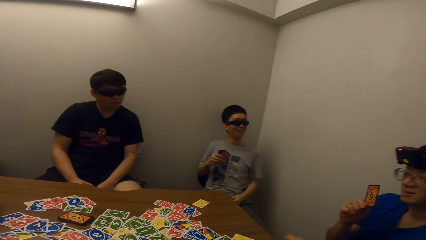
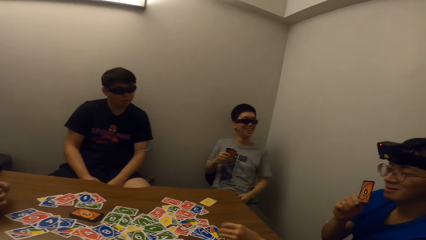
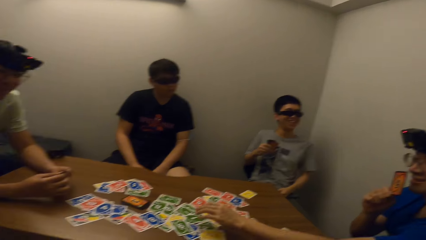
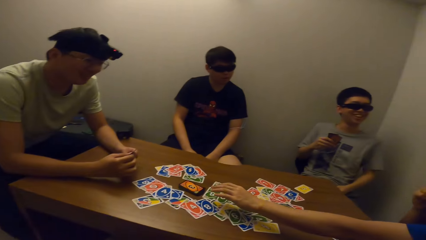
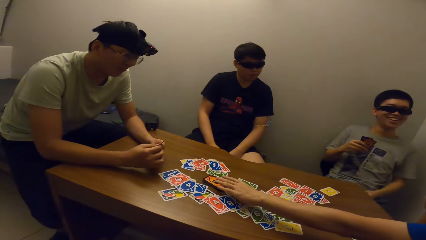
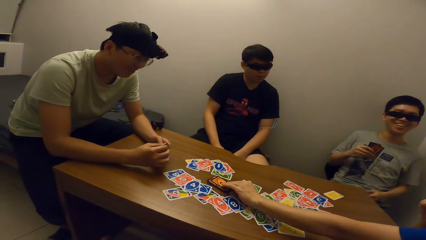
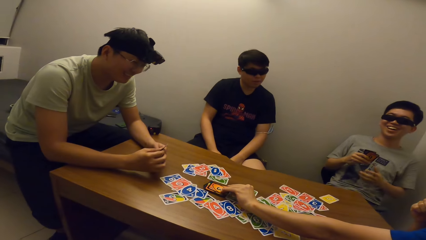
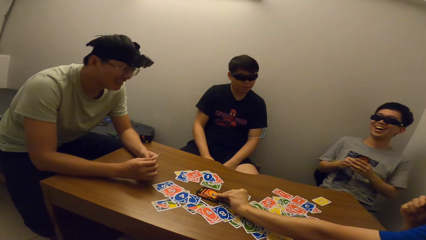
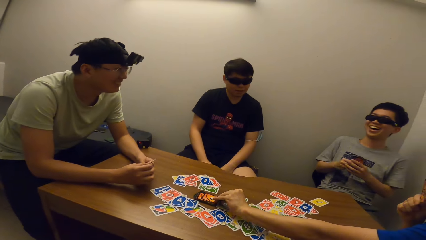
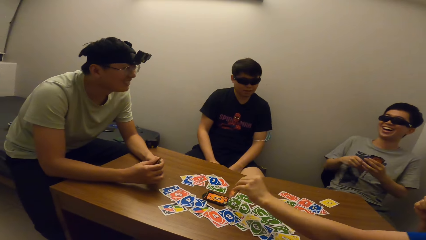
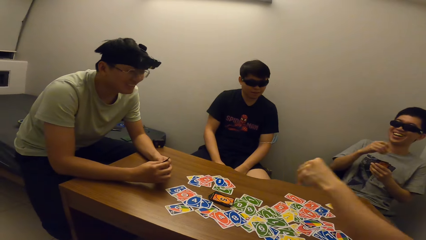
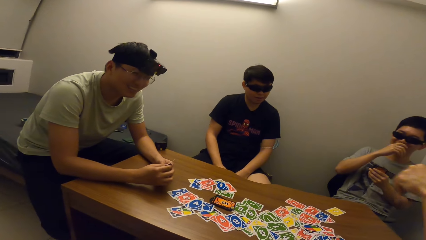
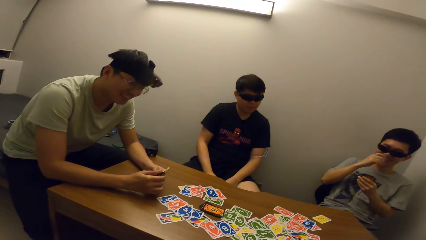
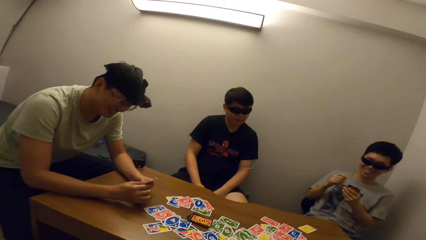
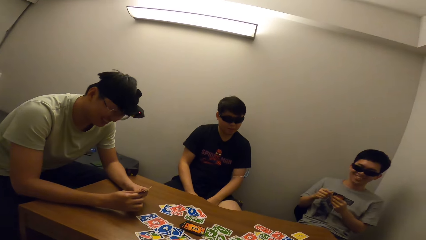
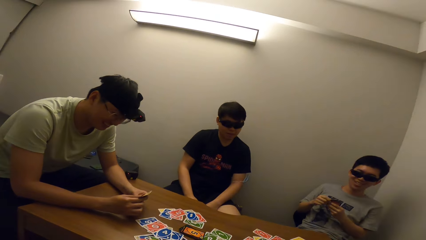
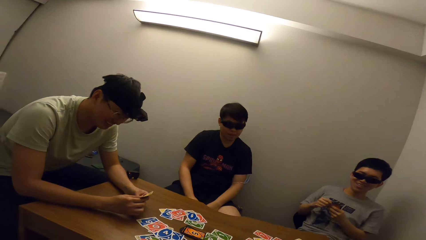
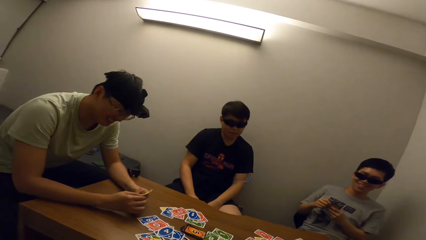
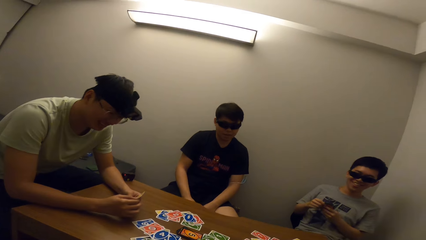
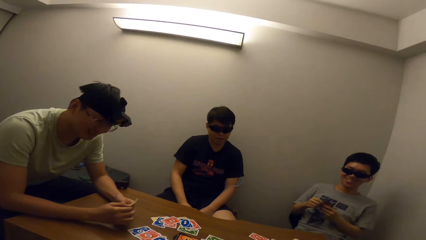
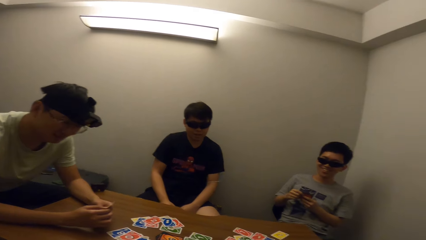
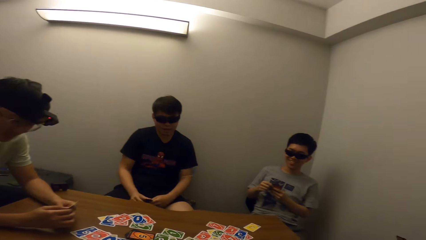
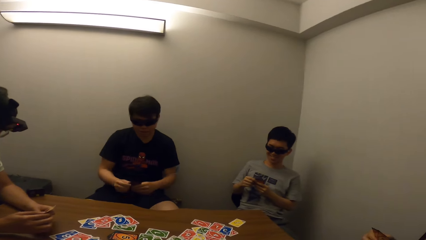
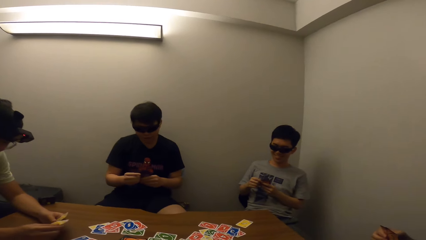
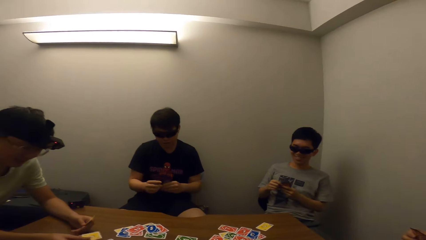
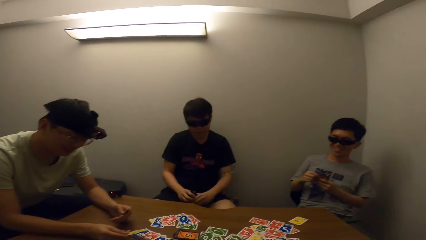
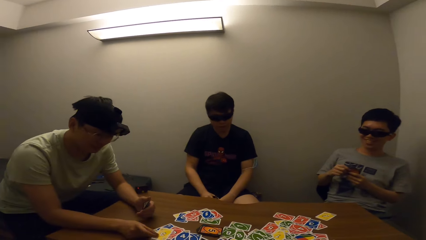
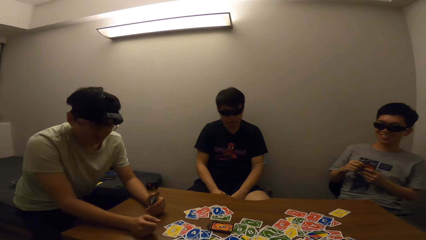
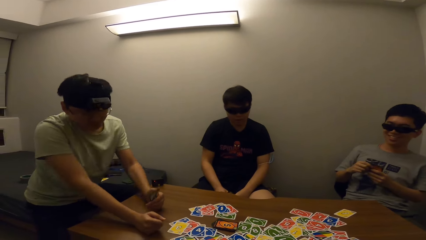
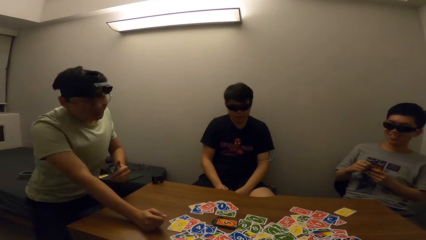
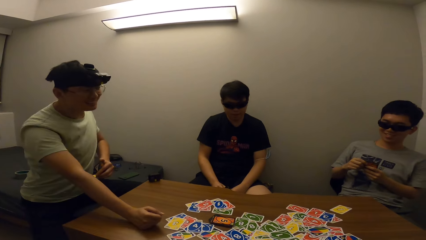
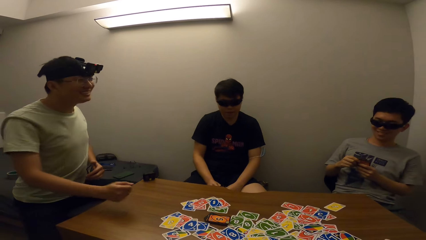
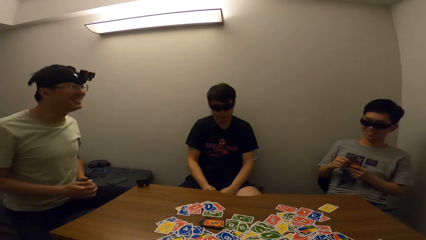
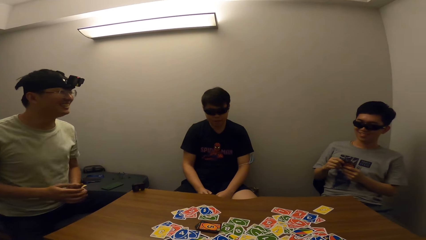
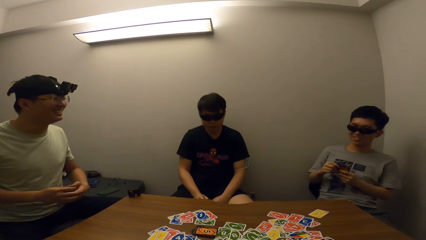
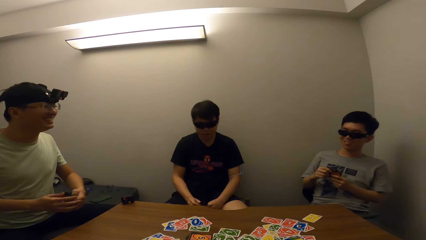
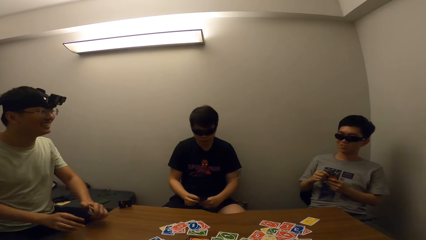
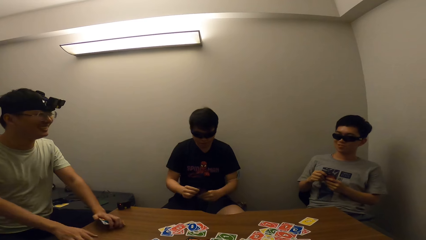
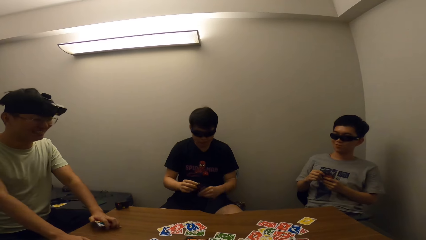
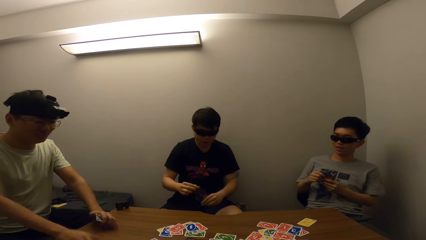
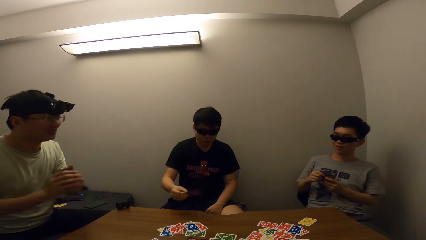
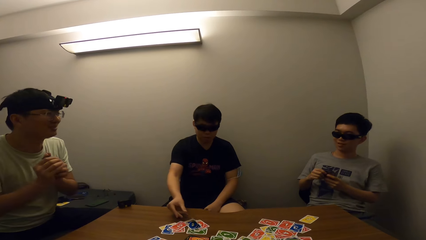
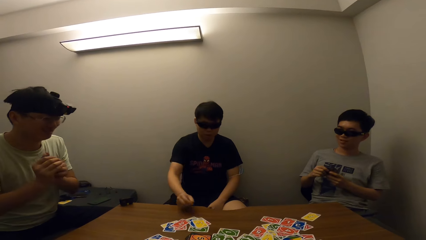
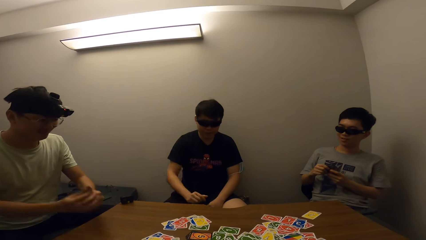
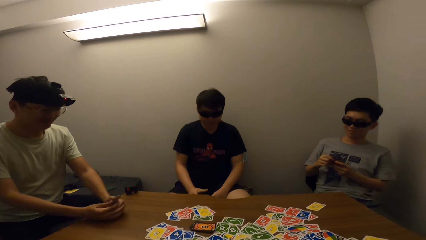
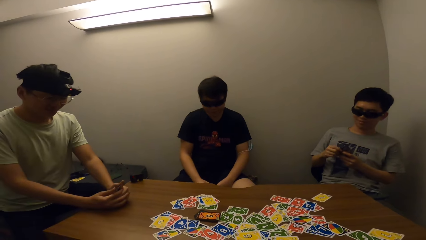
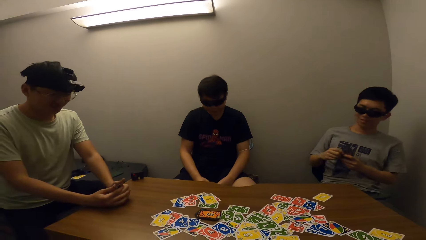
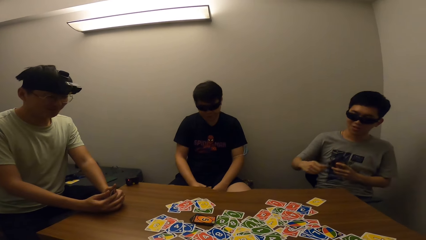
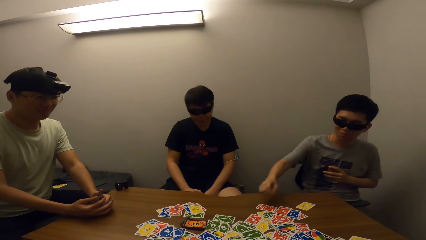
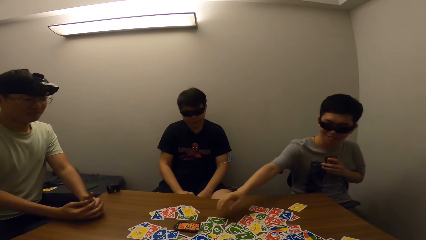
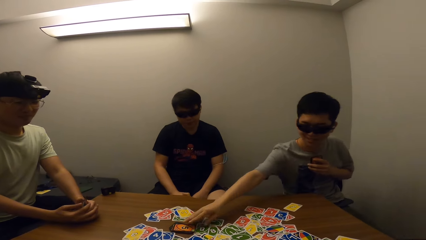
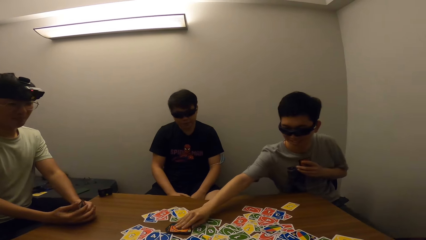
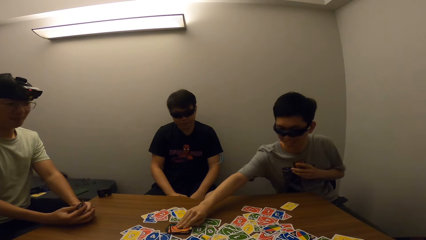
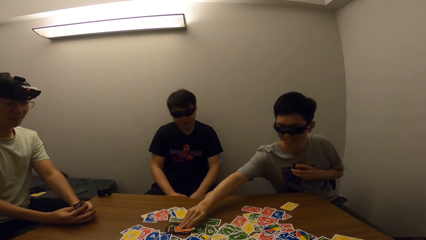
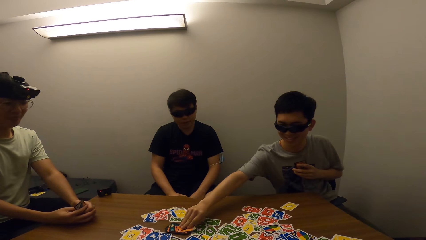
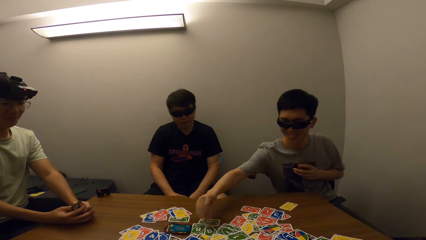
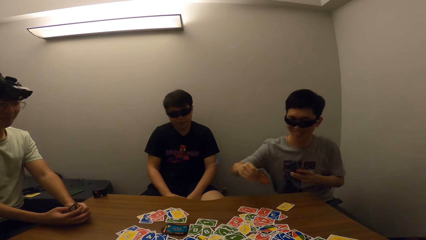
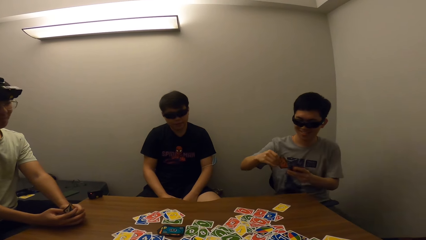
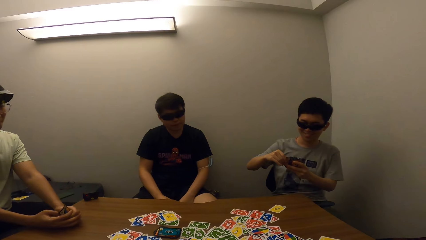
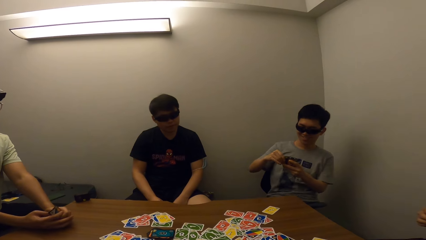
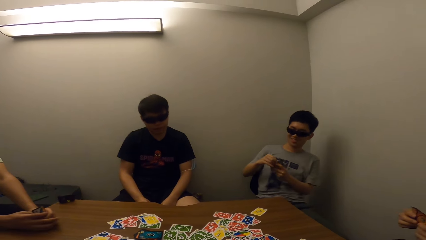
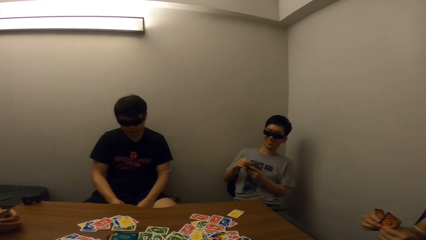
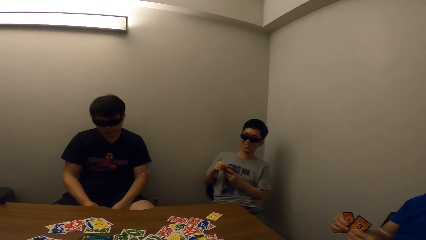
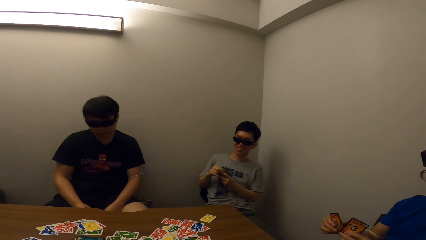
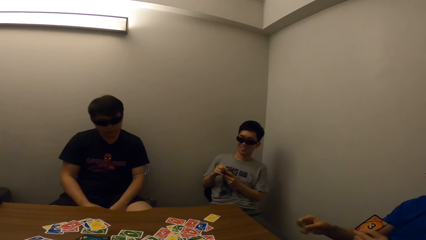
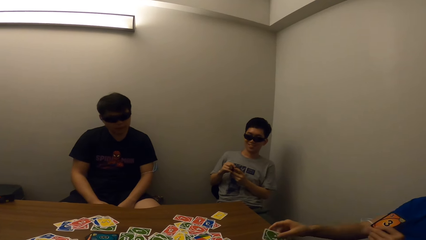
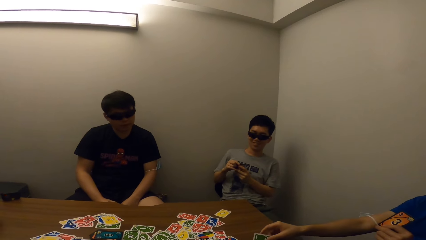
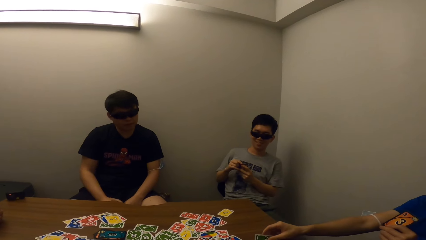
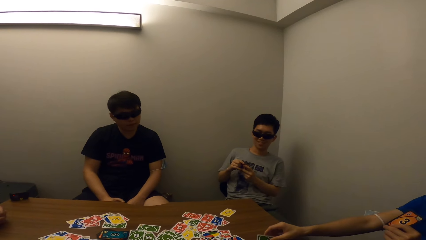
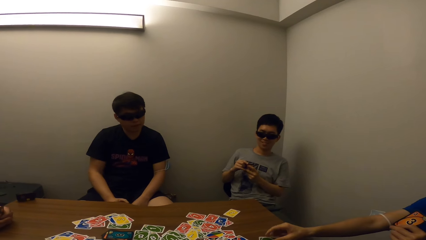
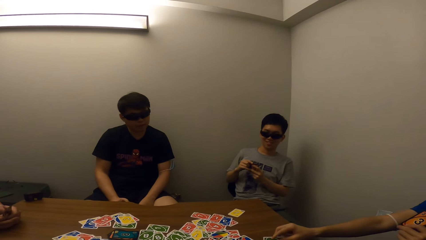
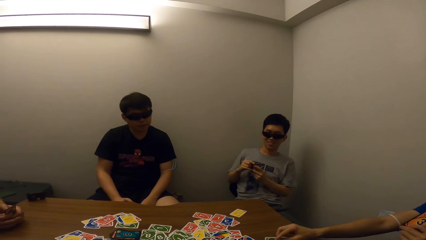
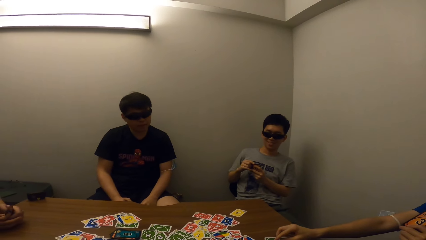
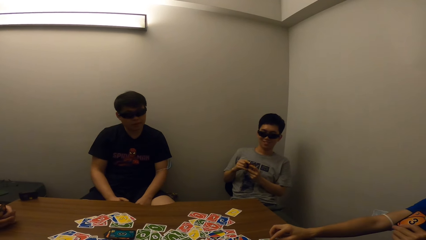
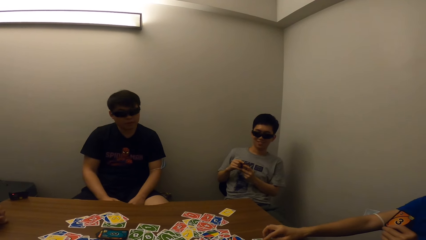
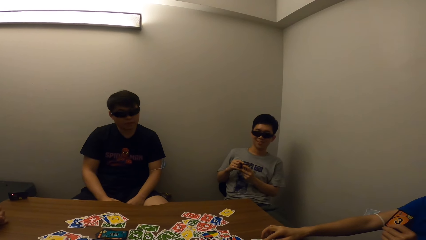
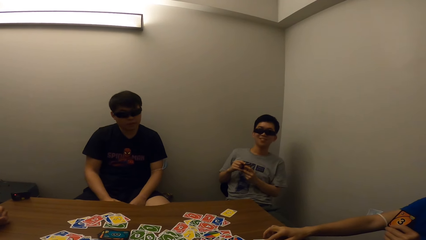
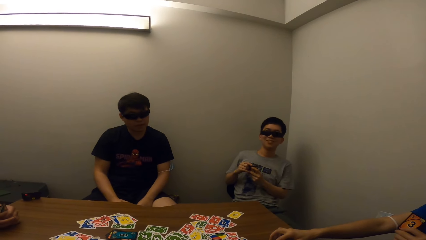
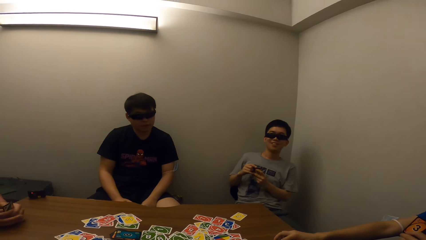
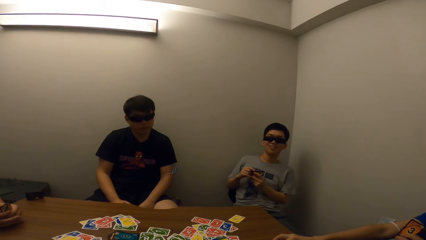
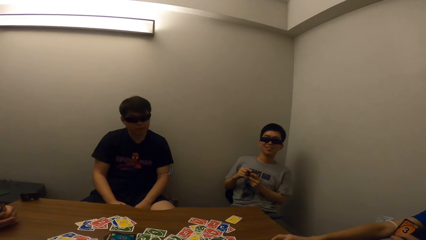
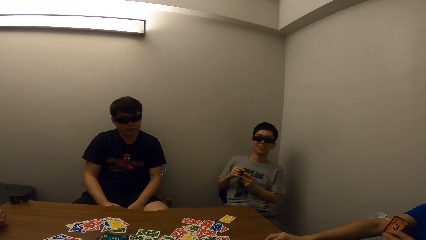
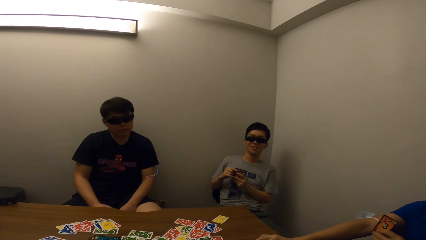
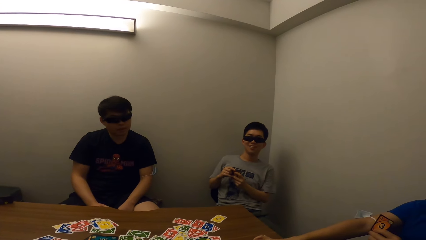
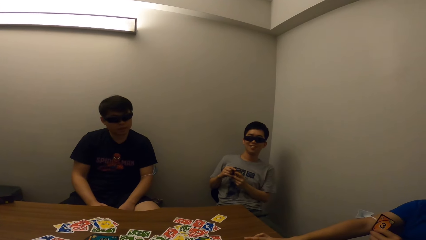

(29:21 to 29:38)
A man picks a card on the table with his right hand. Another man drops a card on the table with his right hand. A third man picks a card on the table with his right hand. The first man drops a card on the table with his right hand.
